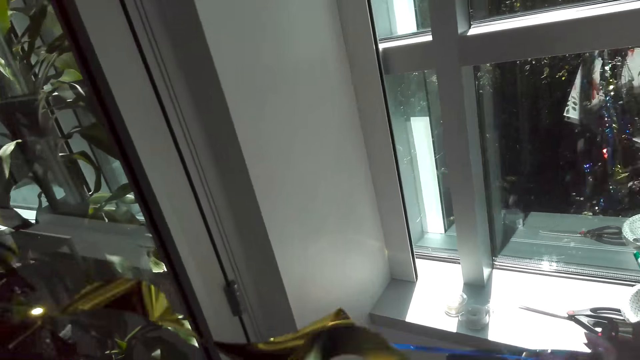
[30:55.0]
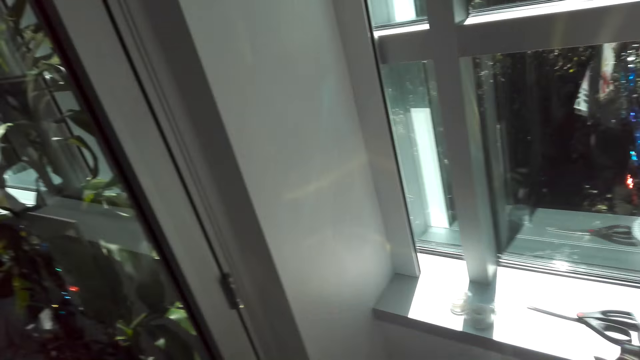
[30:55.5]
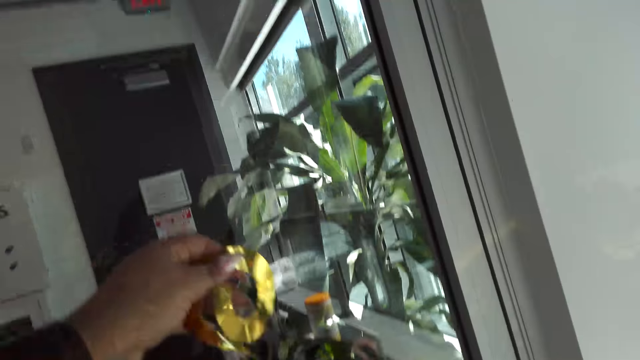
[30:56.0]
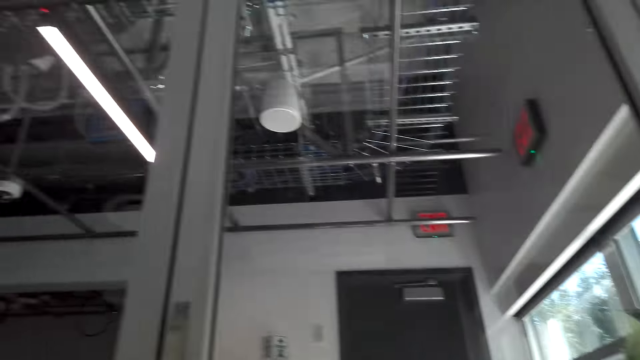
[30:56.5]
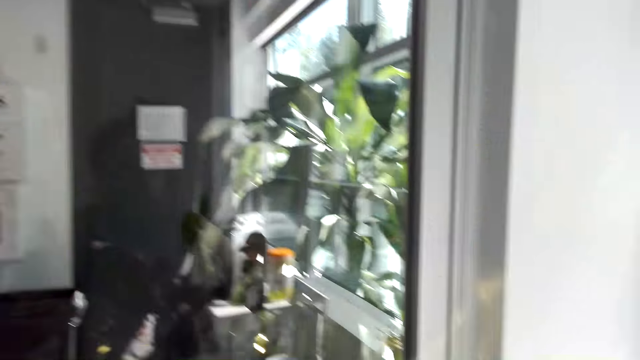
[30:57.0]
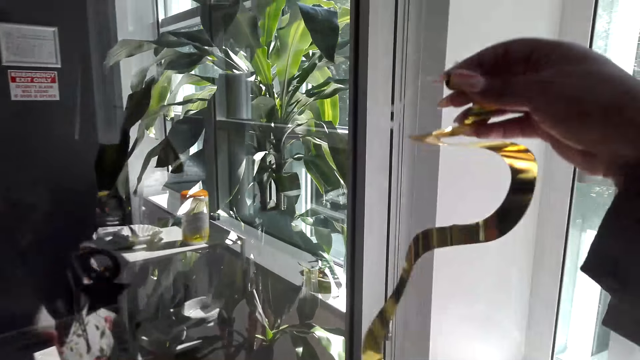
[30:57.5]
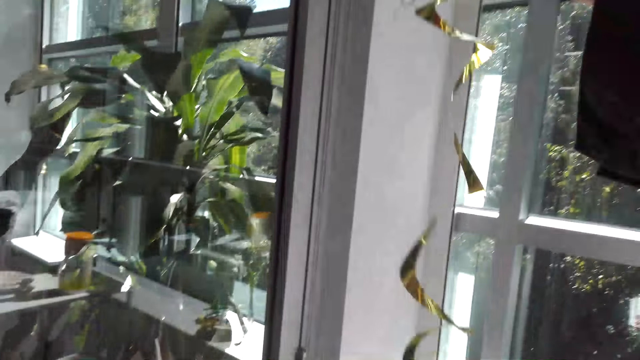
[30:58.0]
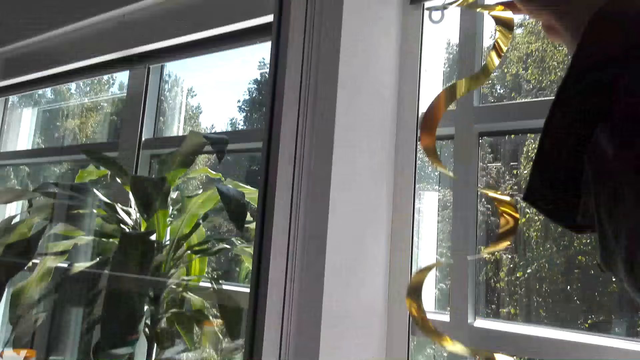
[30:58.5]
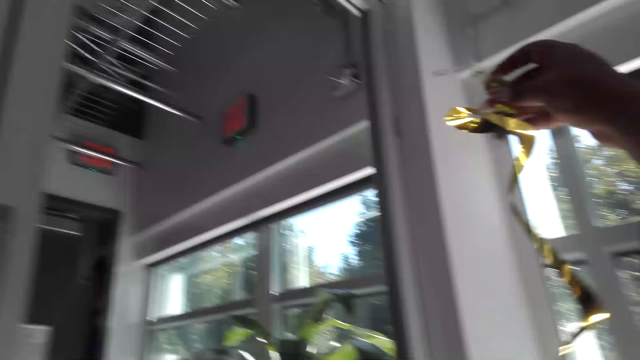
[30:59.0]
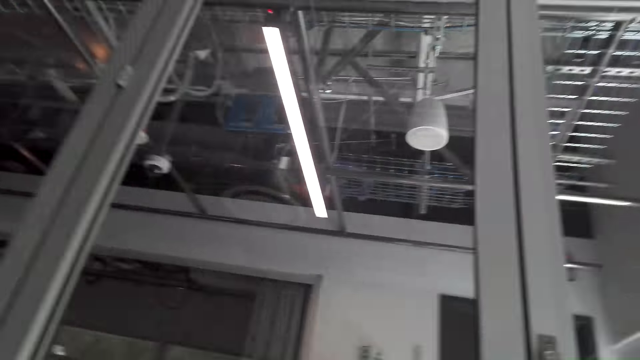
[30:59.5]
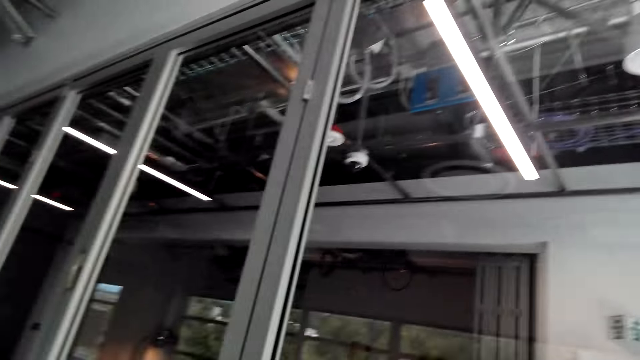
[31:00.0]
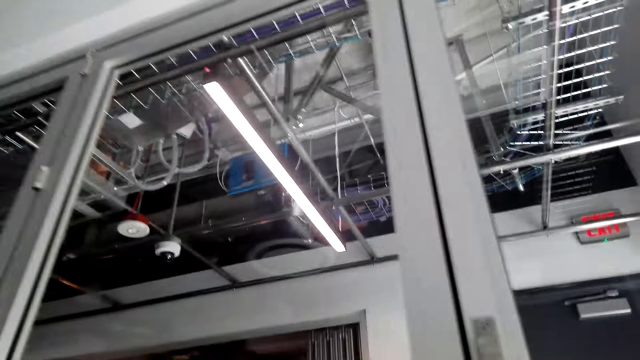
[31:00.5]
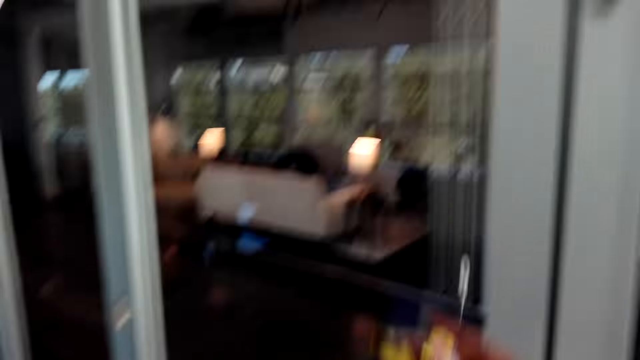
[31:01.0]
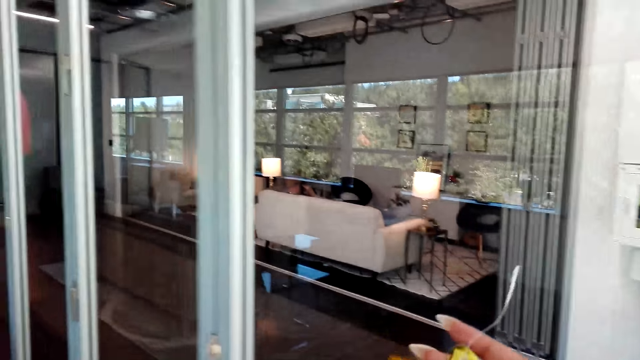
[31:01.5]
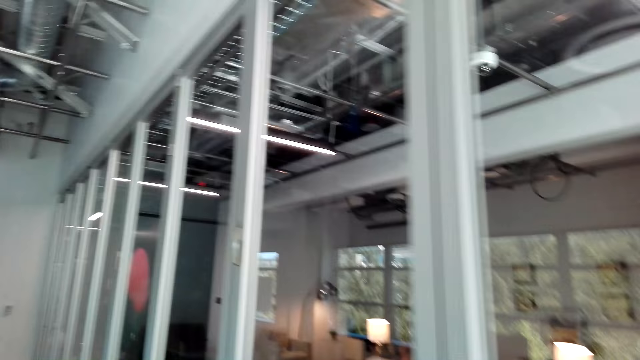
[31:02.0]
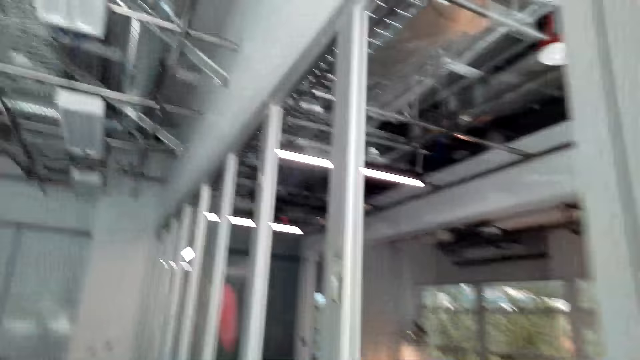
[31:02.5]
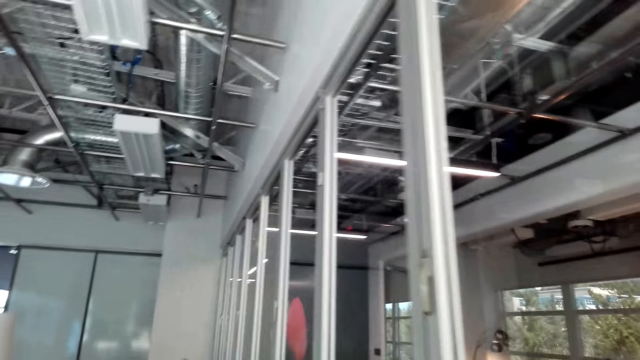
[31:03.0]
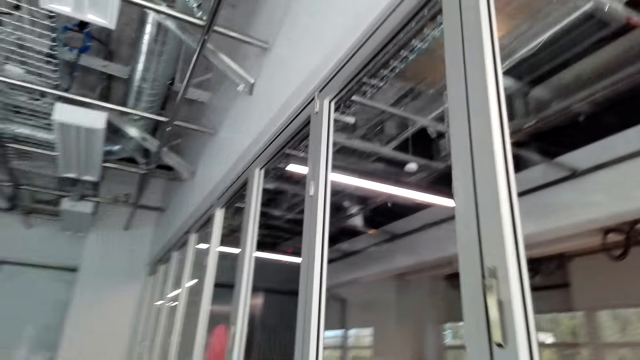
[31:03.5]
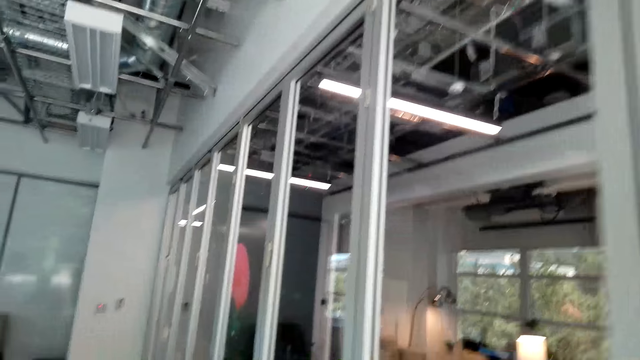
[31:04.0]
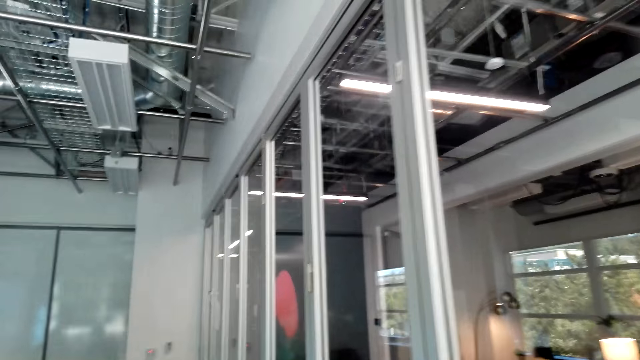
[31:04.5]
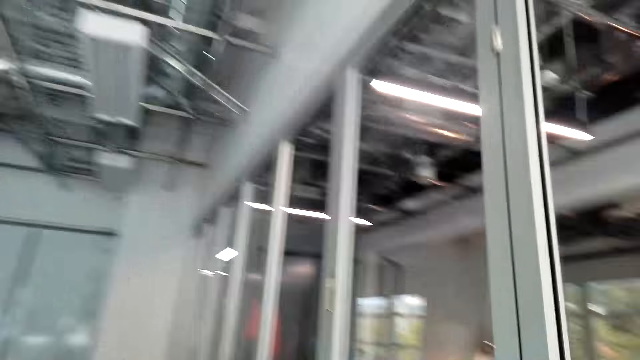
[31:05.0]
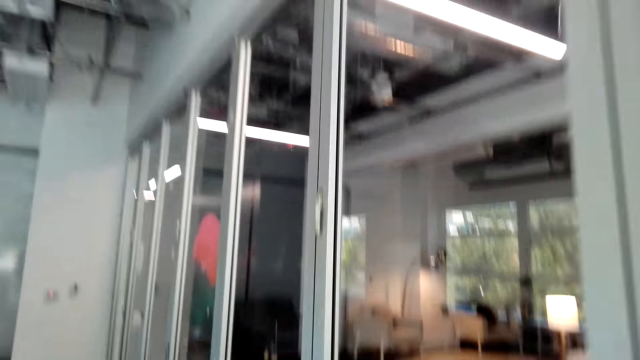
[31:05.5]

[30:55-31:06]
The camera wearer aligns the flowers. They lift decorations and walk around the room.

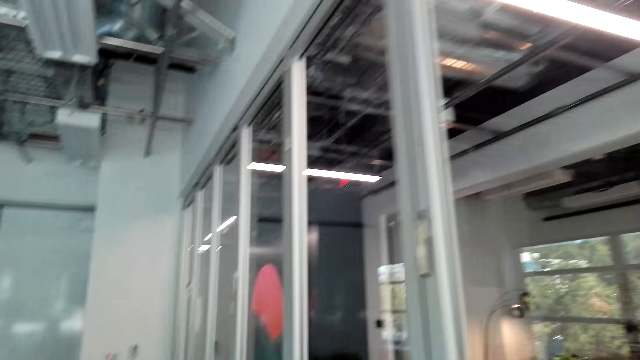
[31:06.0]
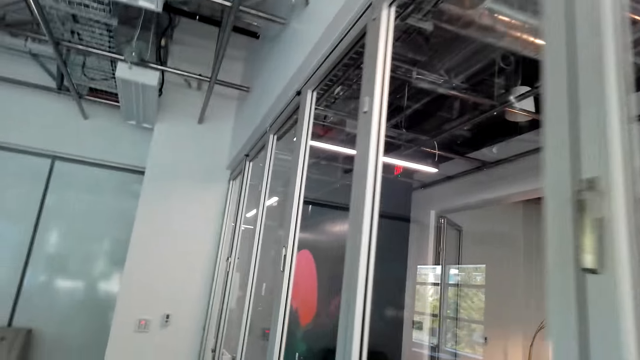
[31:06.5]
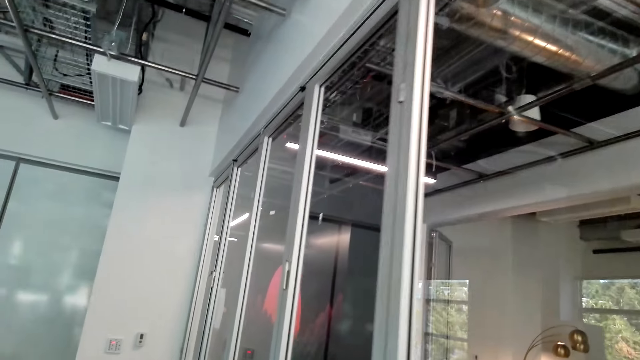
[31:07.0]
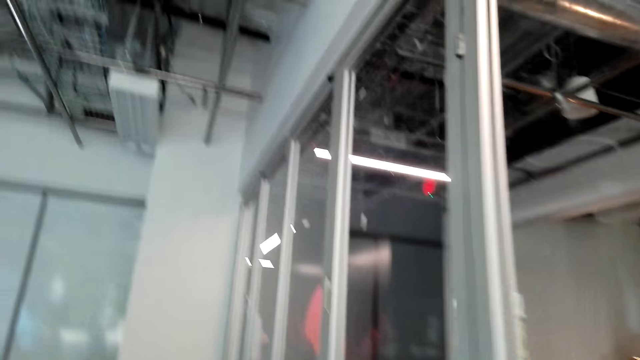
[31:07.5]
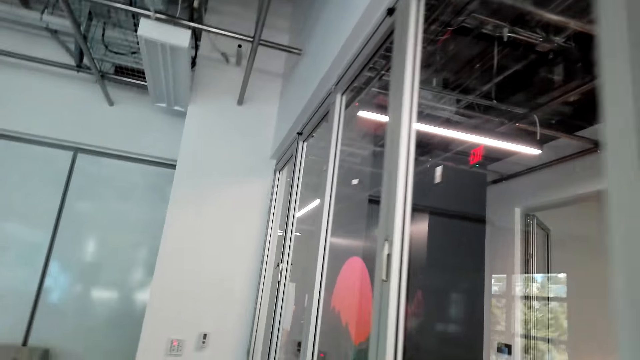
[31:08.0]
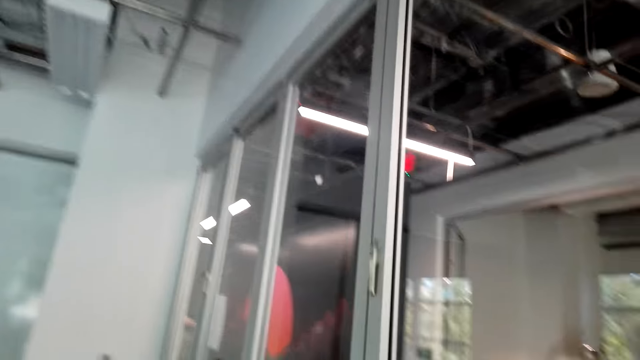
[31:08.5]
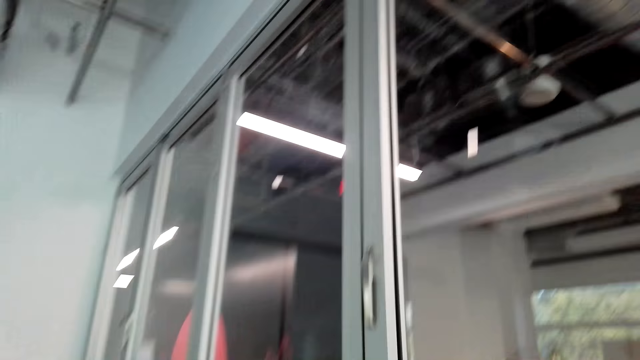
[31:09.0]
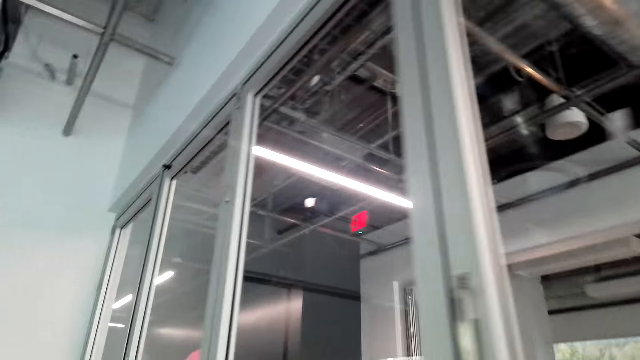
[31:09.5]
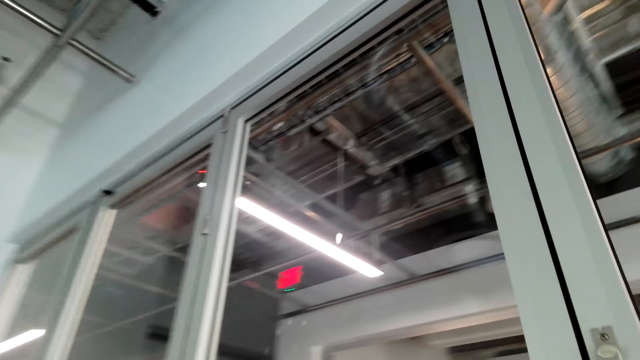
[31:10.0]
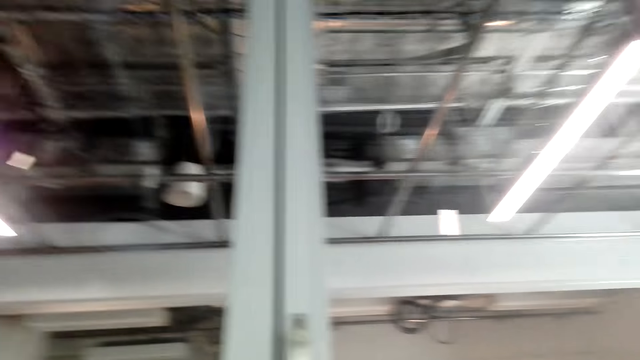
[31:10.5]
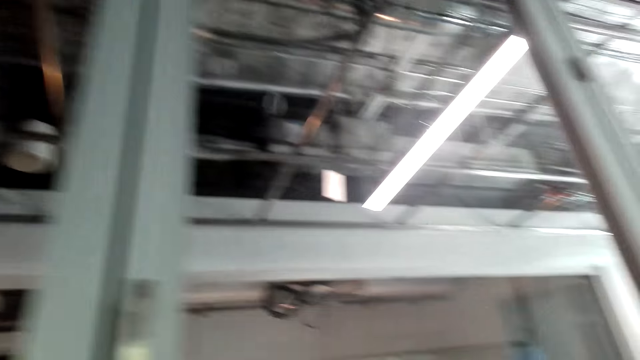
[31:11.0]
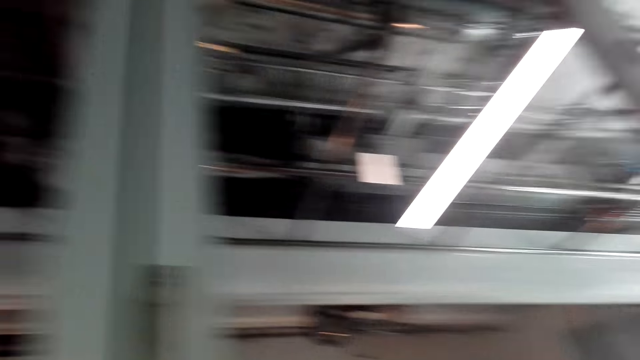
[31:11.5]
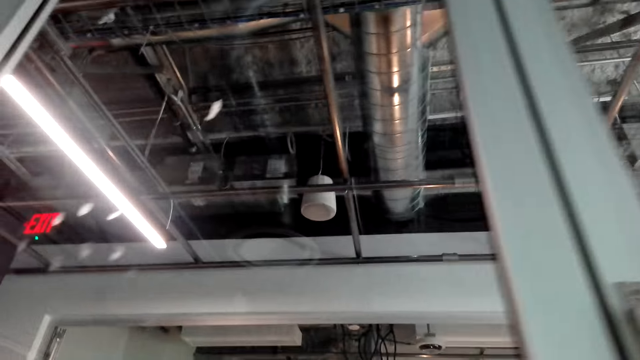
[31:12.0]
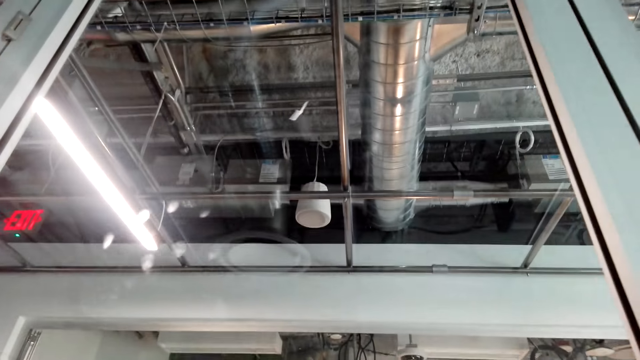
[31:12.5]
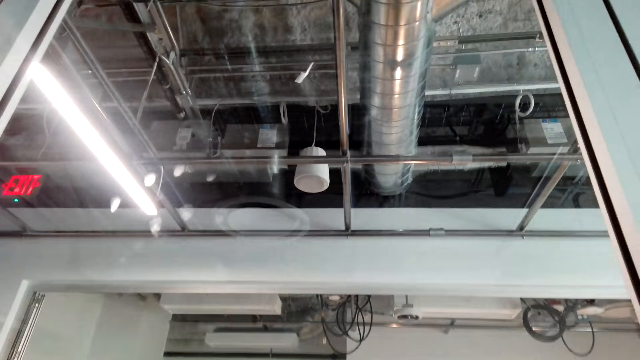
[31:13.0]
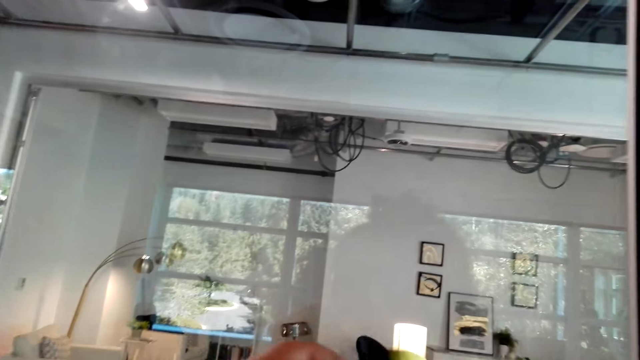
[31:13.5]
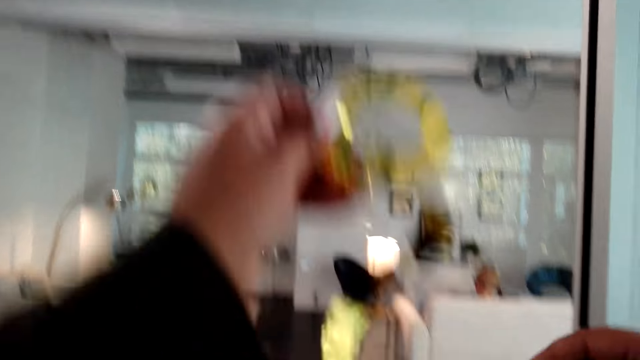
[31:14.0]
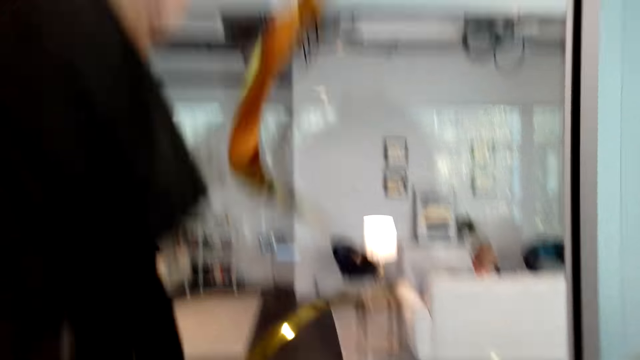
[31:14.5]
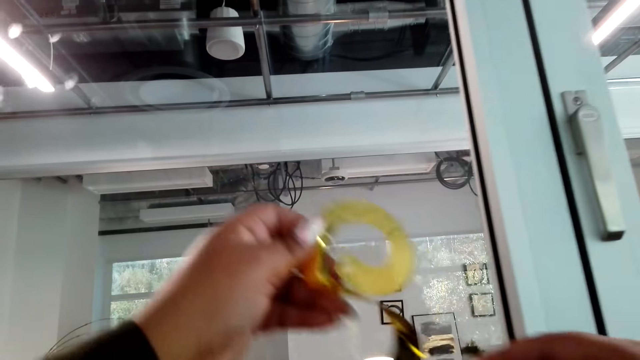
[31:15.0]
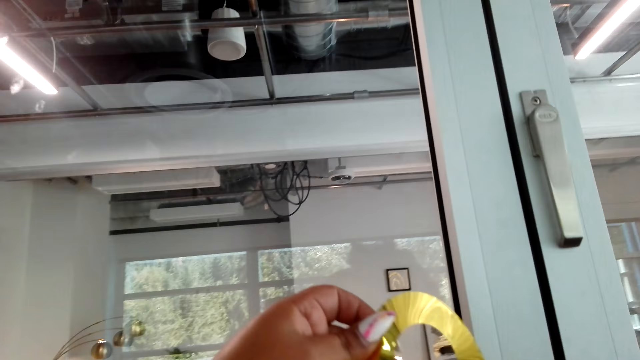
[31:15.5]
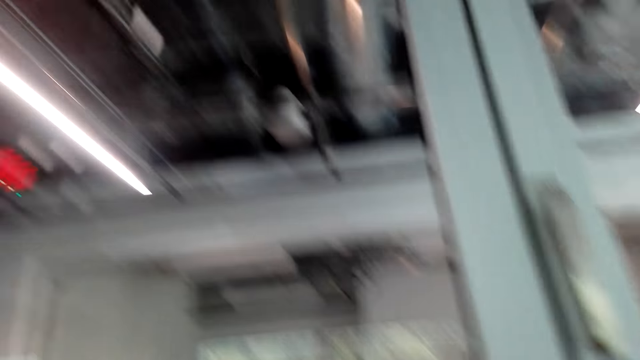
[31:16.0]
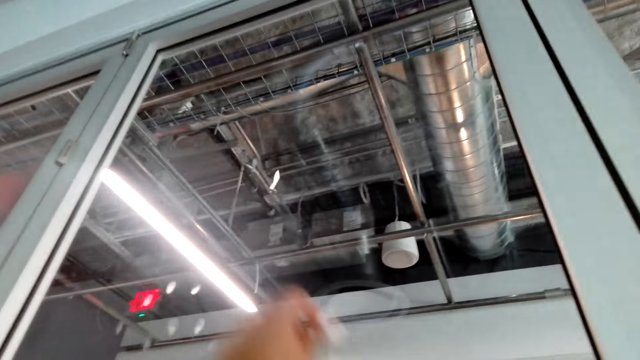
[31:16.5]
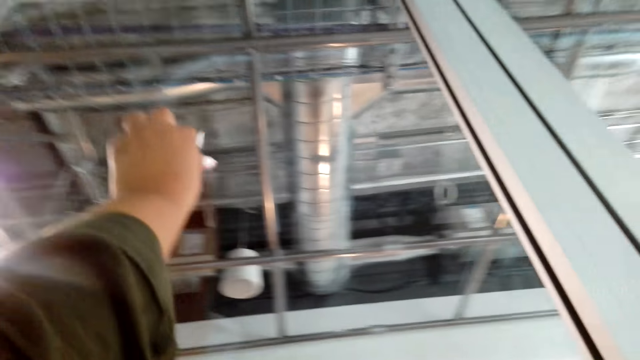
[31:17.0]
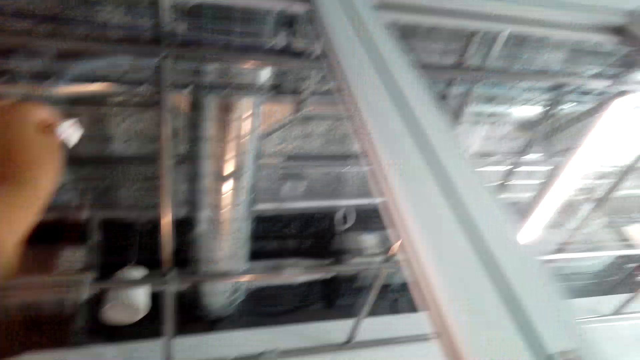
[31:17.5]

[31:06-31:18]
The camera wearer walks around the room and lifts decorations.
